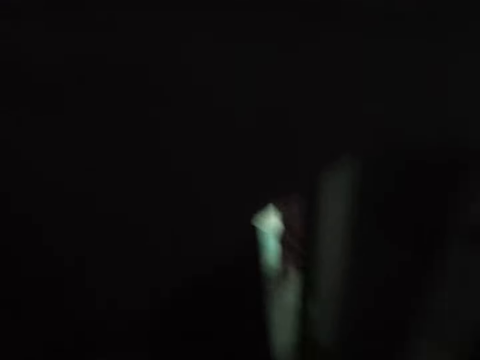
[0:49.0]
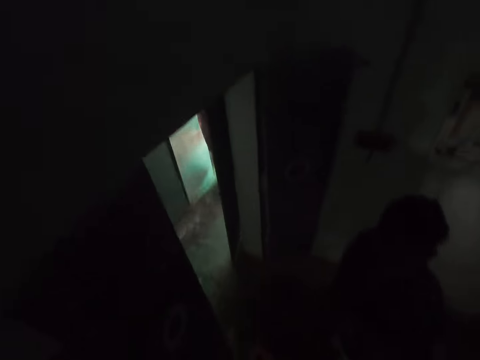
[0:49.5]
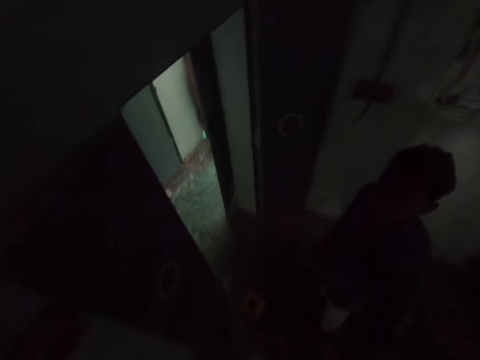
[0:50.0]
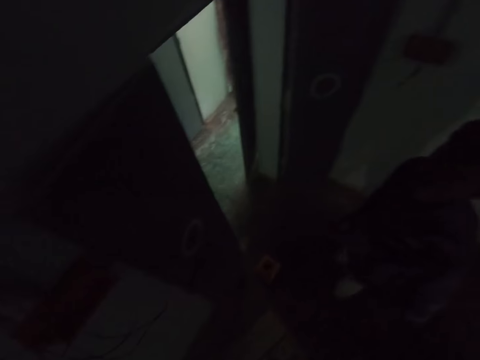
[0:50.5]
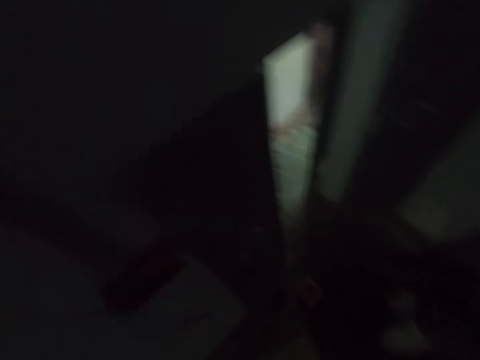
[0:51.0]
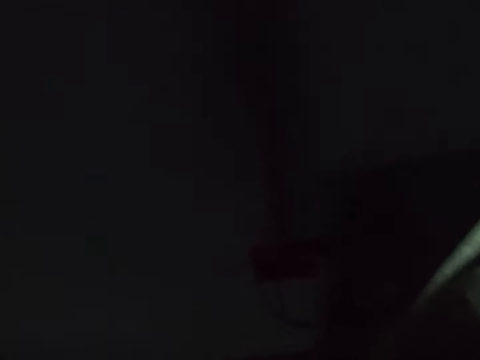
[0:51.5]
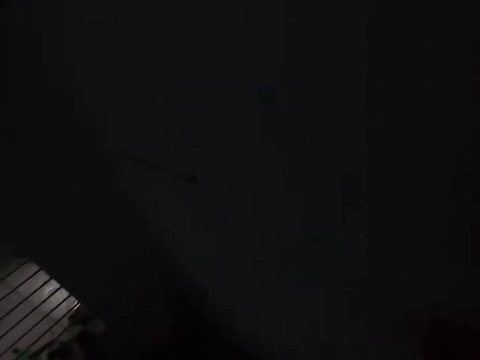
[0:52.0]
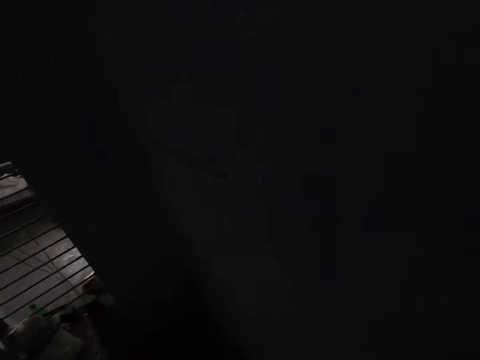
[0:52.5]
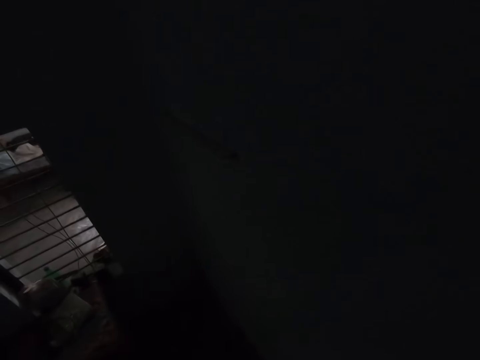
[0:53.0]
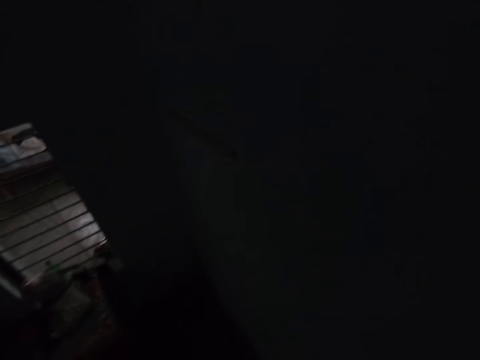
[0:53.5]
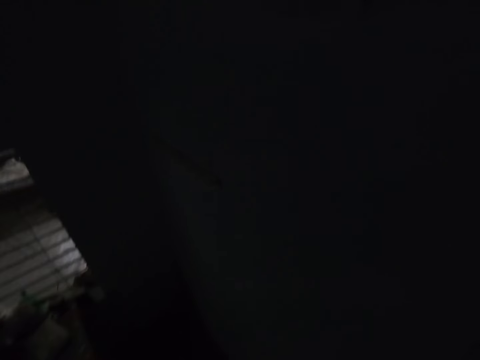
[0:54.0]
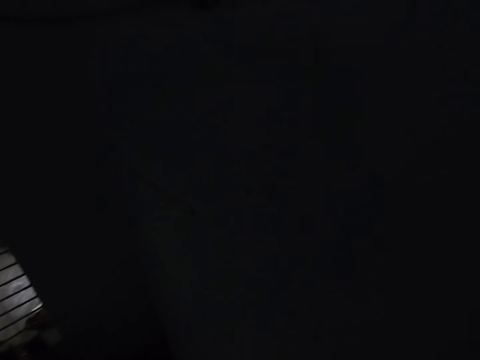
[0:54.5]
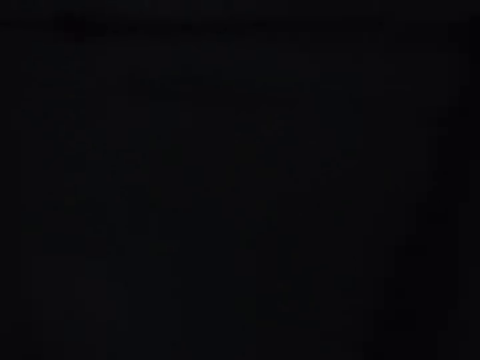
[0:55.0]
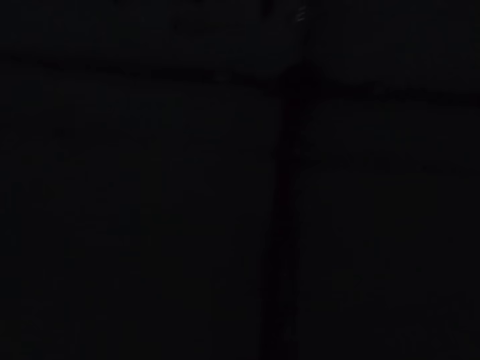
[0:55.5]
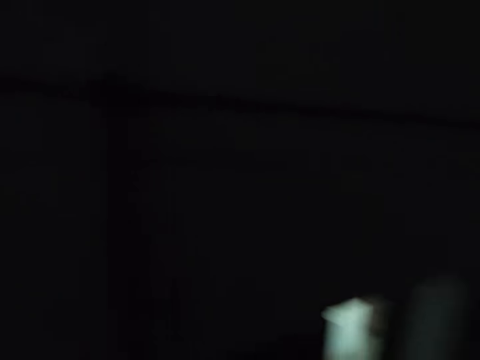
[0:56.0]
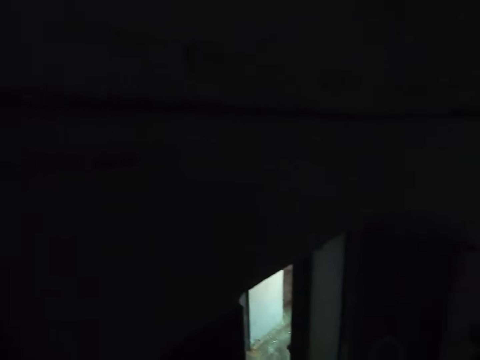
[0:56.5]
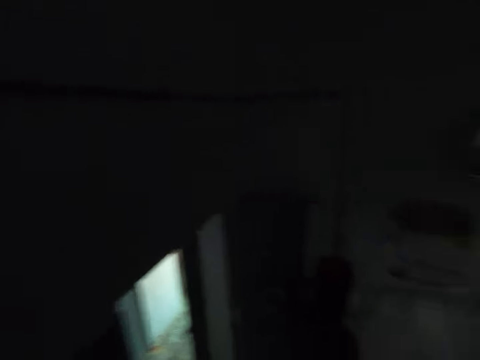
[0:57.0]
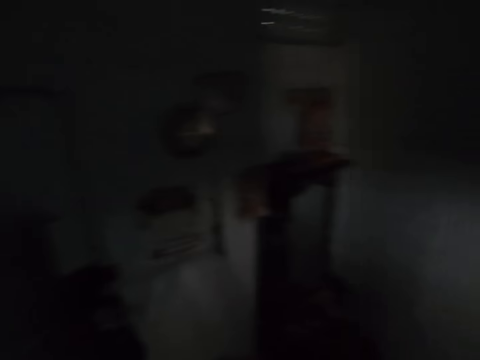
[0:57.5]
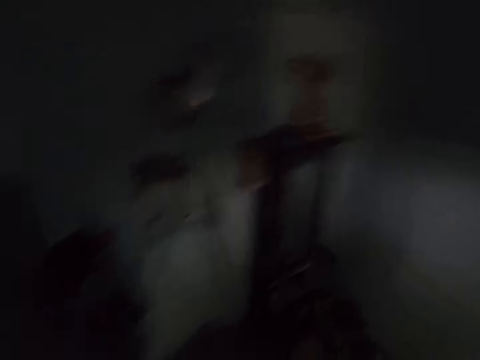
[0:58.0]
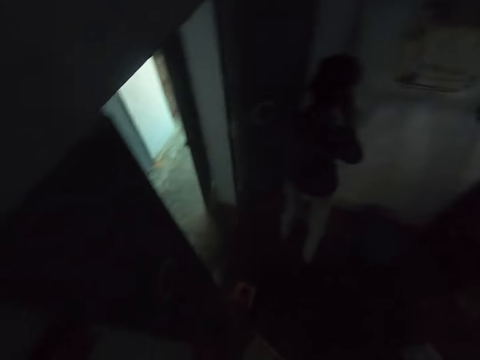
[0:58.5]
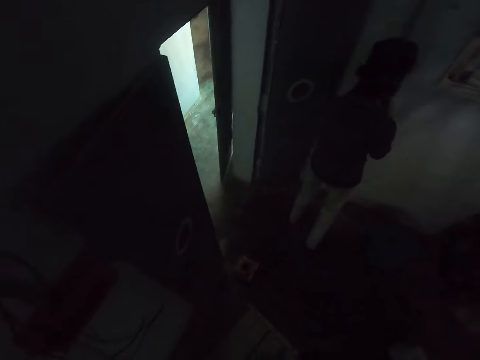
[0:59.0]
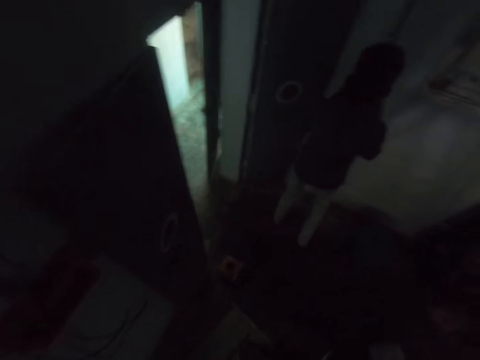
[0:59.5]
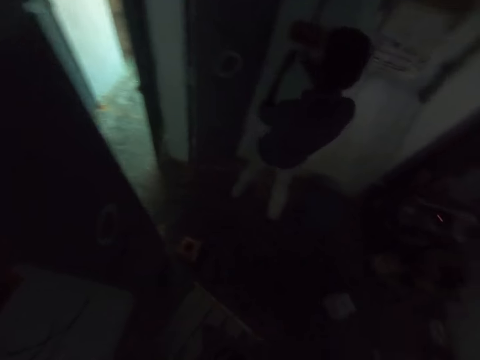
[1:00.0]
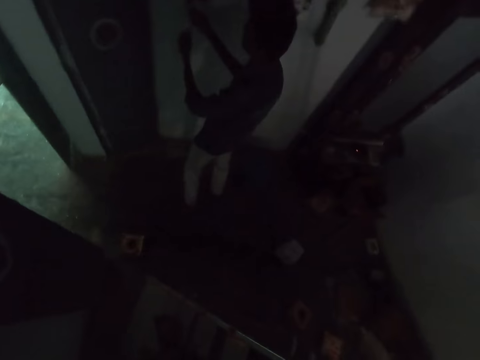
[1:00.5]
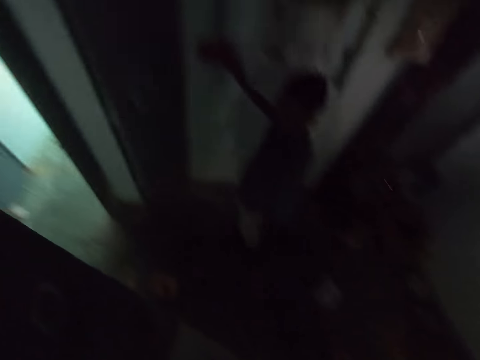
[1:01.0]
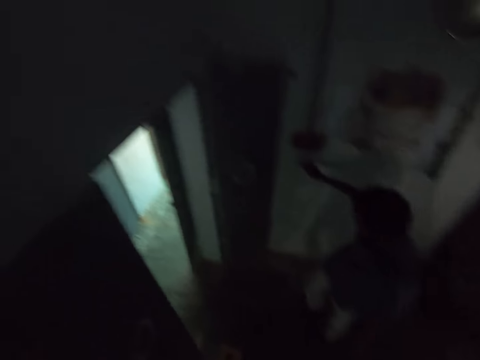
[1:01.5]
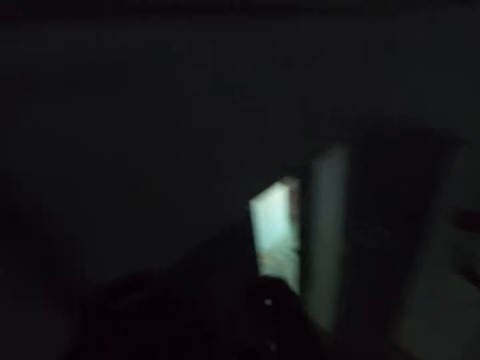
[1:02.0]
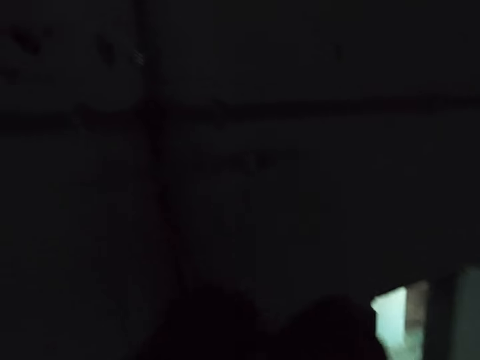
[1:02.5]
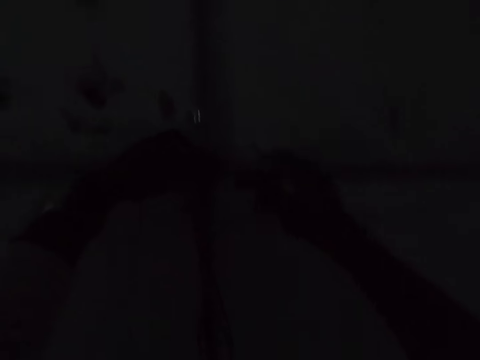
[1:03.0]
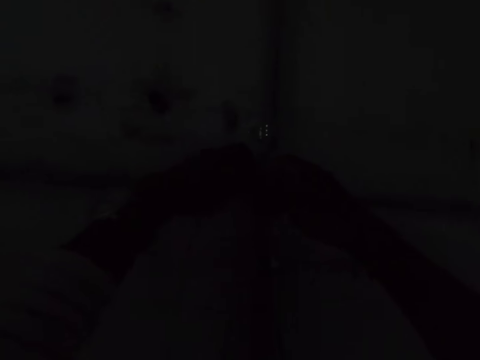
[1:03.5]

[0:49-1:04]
The camera wearer stares at a man. They stare at the wall. They look around the room. The man aligns the cables on the wall.

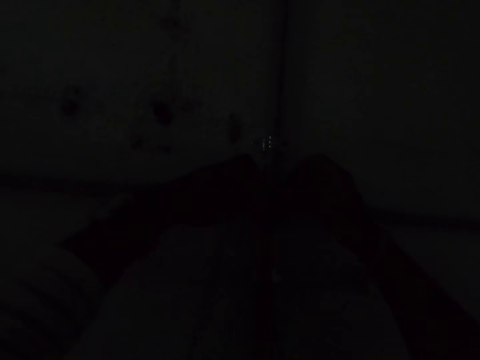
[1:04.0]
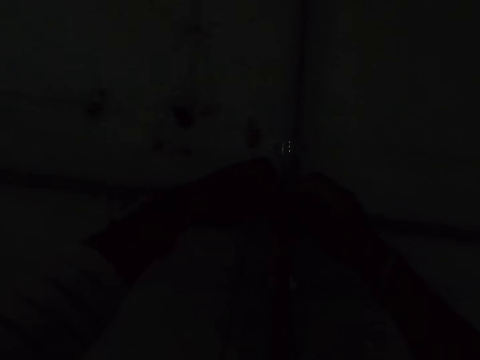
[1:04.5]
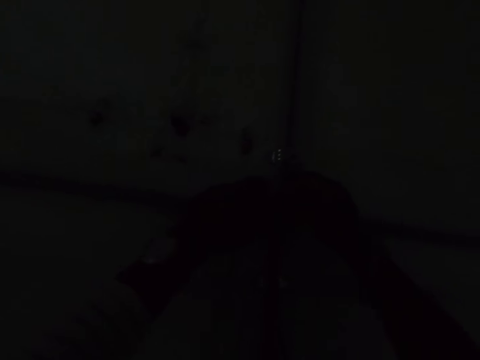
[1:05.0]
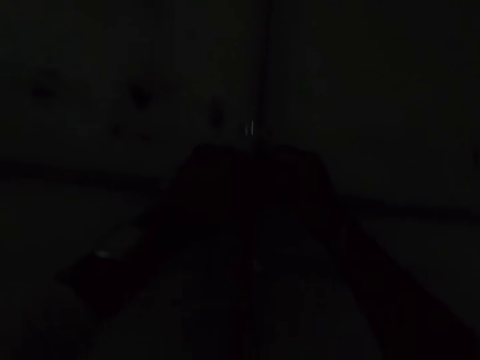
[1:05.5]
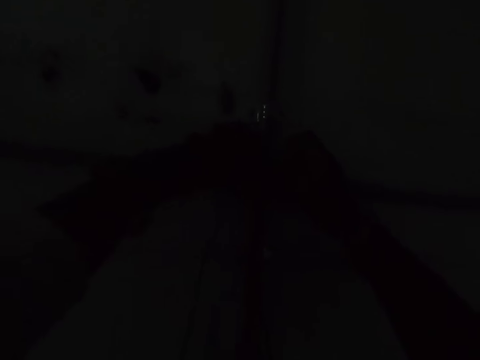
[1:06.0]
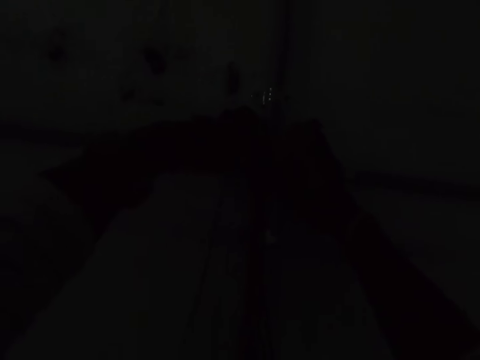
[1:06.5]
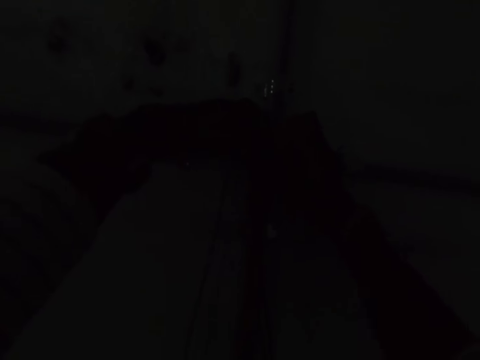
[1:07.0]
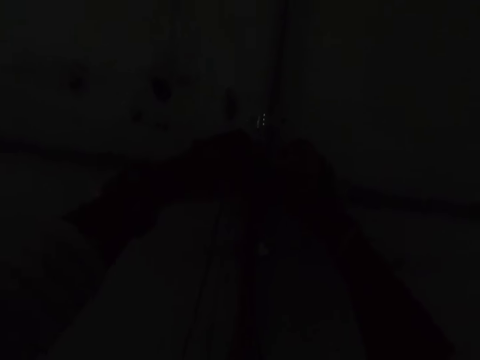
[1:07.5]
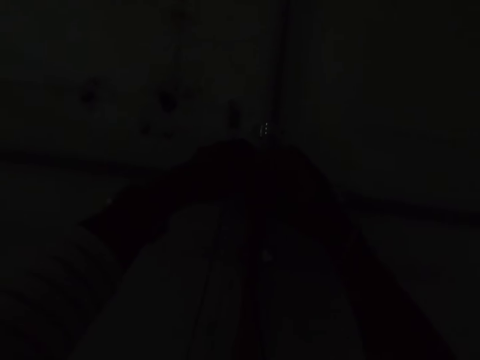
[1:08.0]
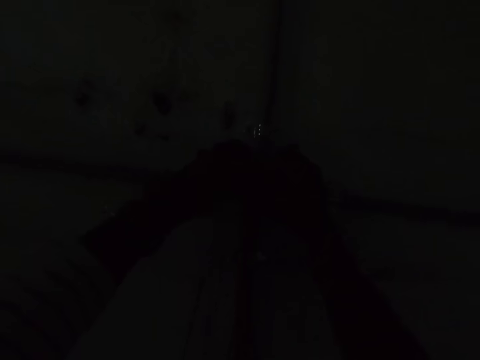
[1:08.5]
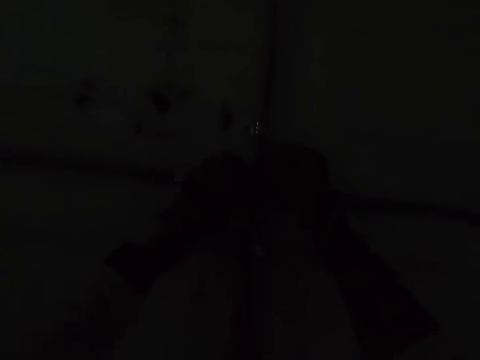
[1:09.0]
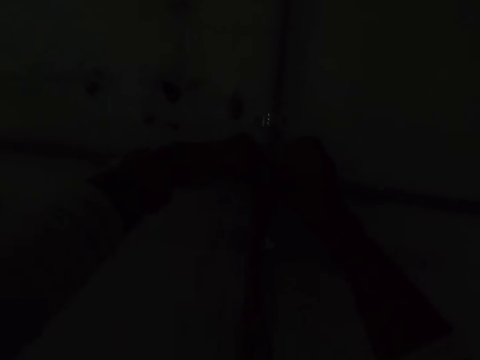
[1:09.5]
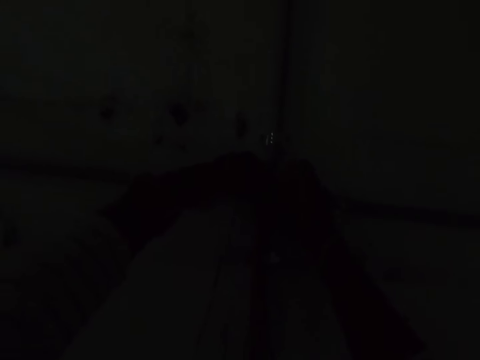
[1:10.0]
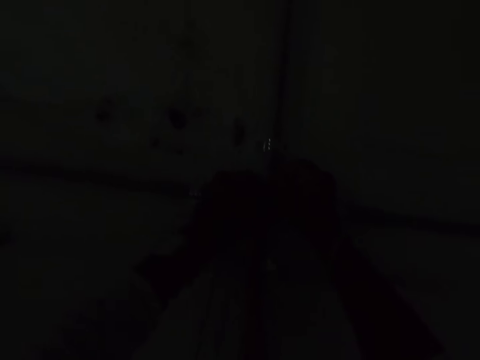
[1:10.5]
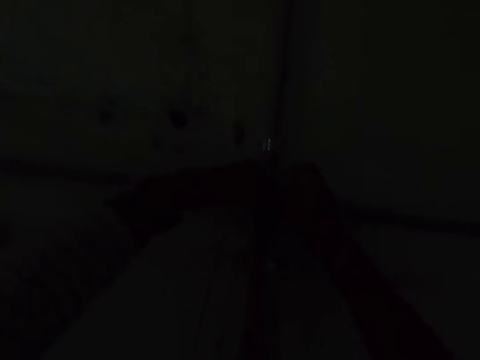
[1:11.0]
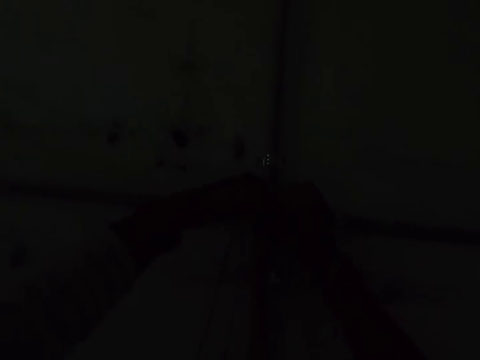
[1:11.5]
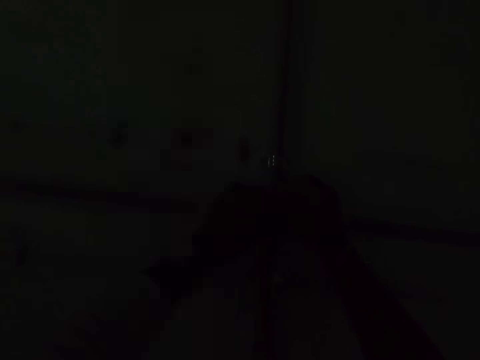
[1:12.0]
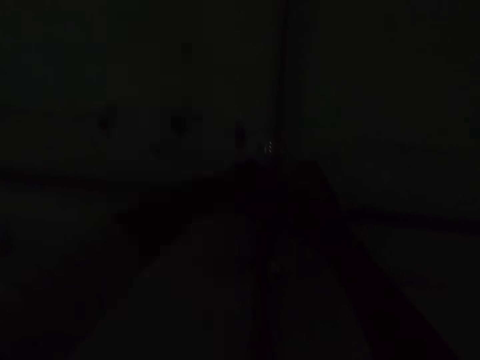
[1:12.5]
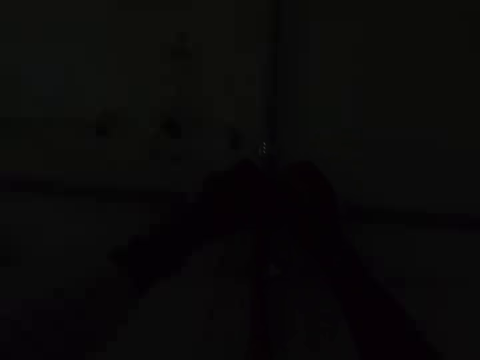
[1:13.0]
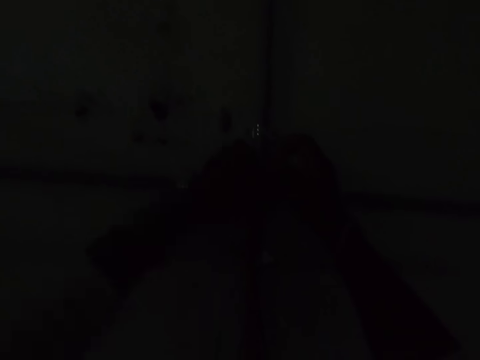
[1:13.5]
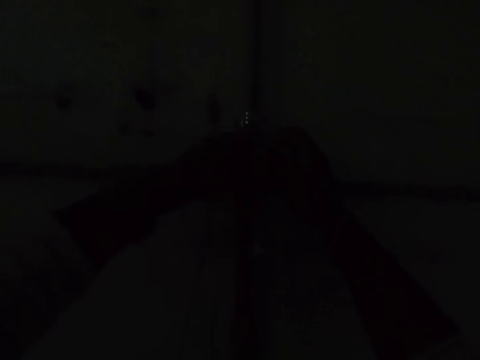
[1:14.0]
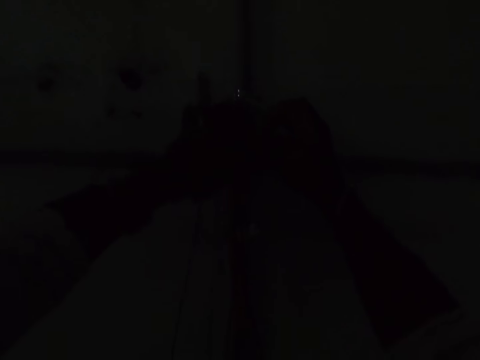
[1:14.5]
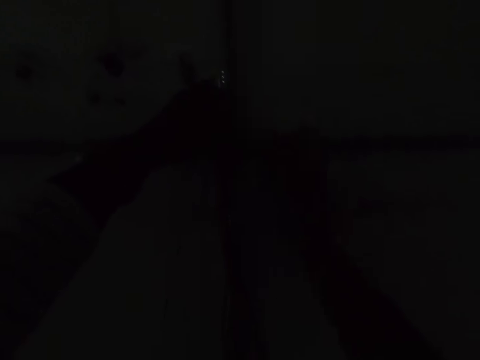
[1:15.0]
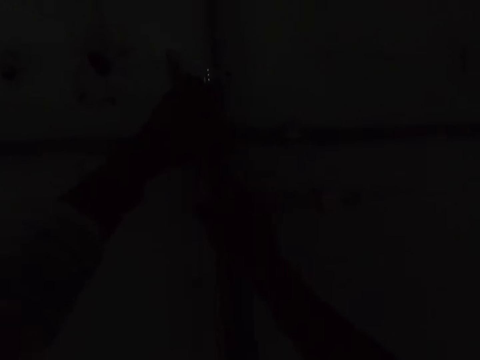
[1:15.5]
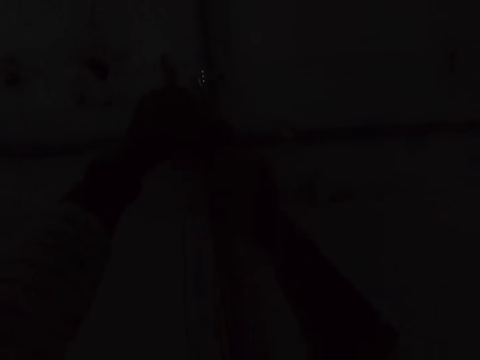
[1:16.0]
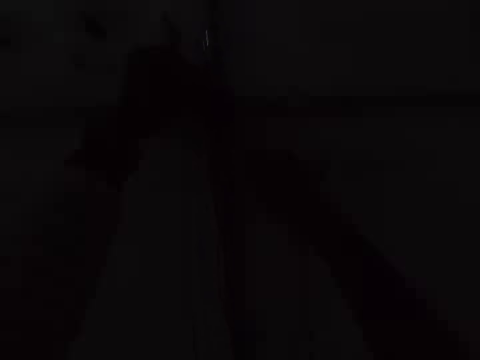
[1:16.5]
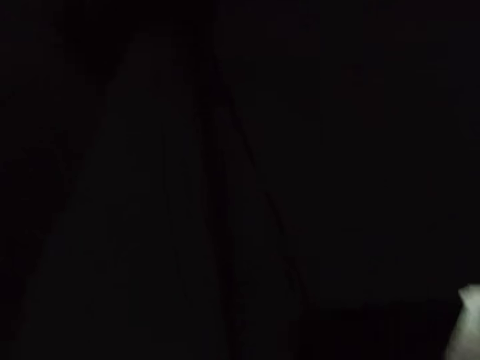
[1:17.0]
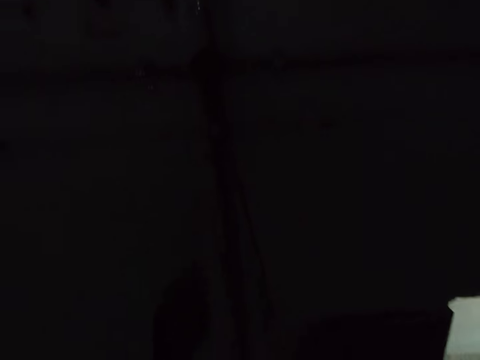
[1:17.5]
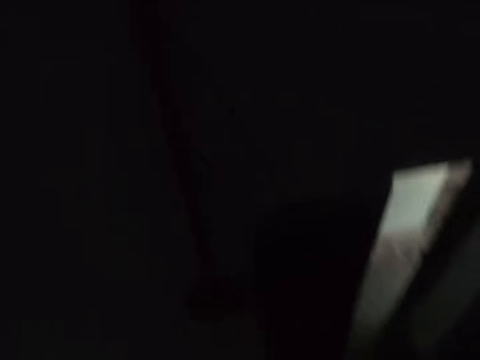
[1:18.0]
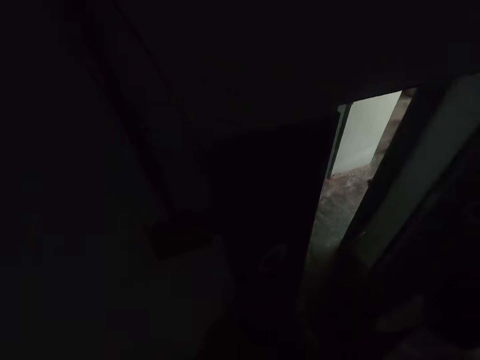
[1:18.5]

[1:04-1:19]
The camera wearer fixes the cables on the wall. They pull the cables.
